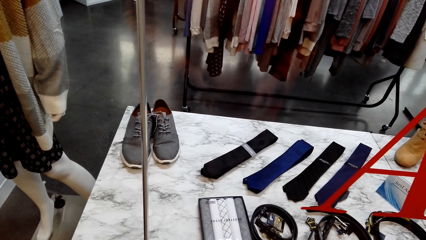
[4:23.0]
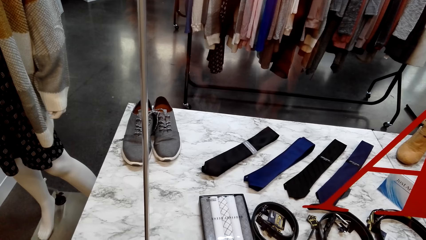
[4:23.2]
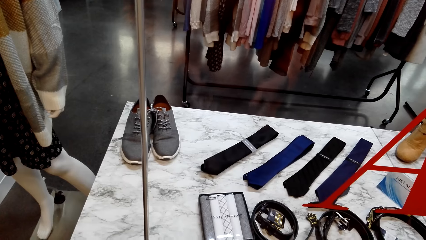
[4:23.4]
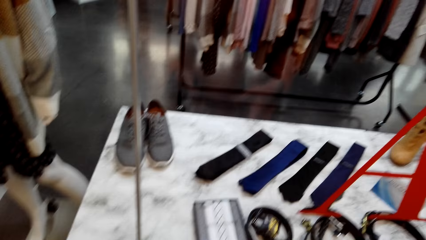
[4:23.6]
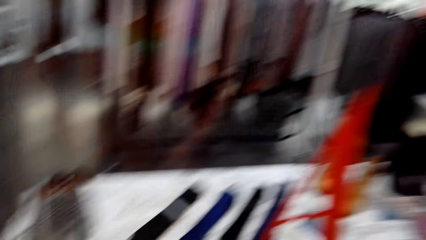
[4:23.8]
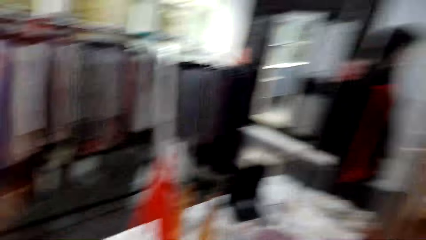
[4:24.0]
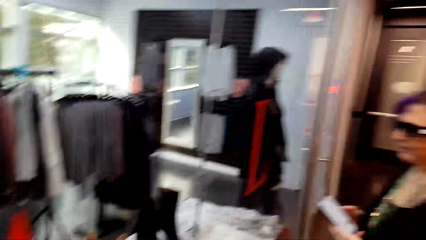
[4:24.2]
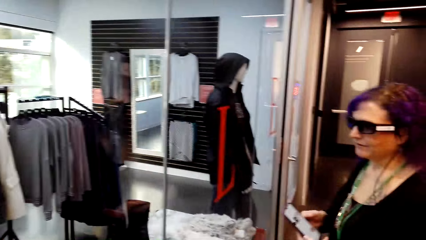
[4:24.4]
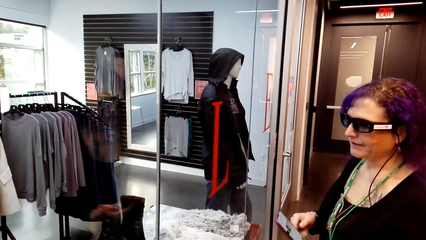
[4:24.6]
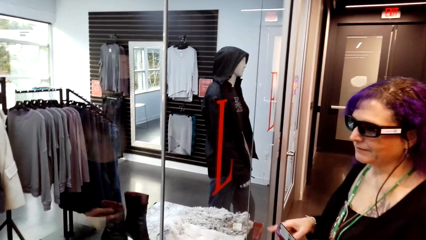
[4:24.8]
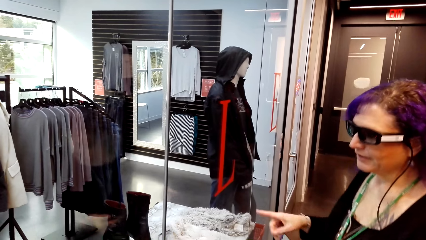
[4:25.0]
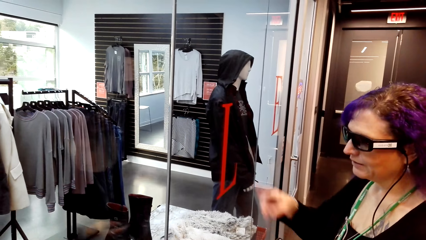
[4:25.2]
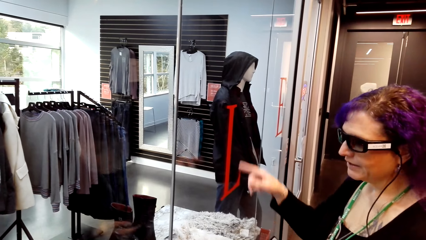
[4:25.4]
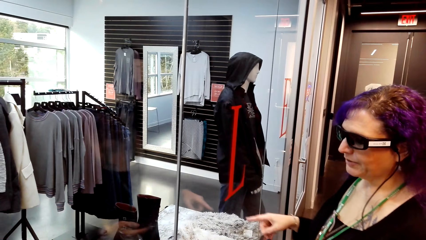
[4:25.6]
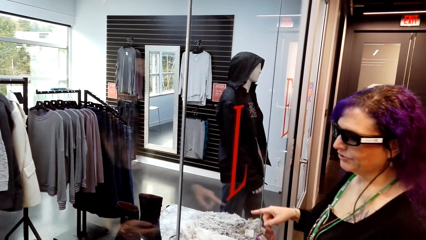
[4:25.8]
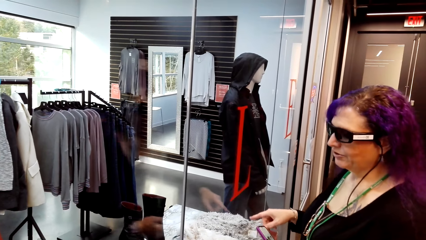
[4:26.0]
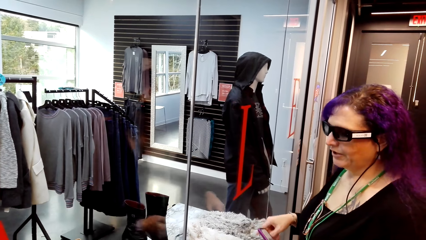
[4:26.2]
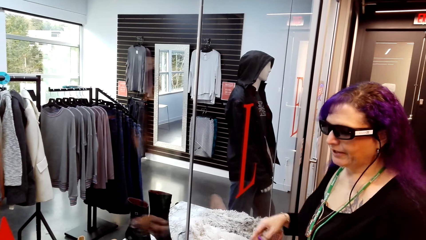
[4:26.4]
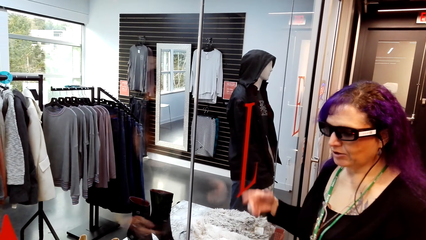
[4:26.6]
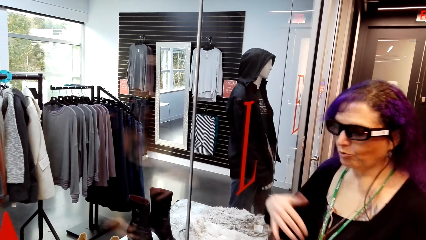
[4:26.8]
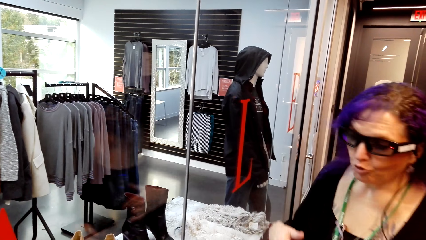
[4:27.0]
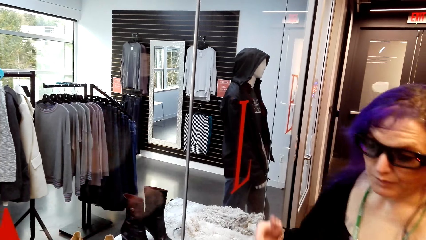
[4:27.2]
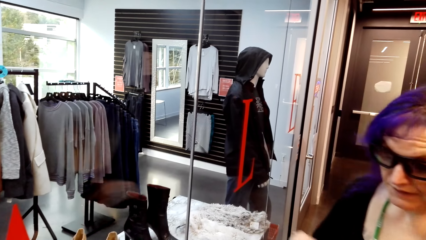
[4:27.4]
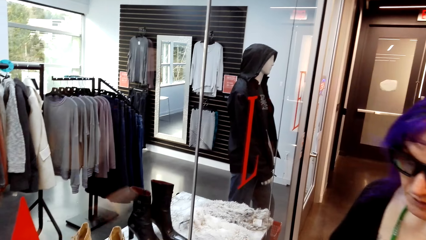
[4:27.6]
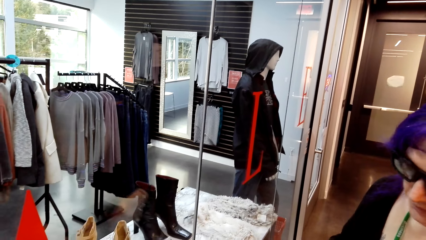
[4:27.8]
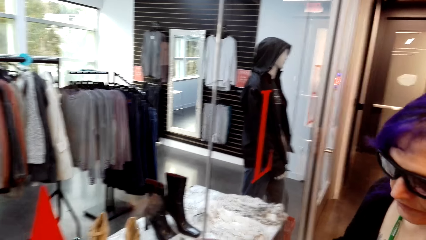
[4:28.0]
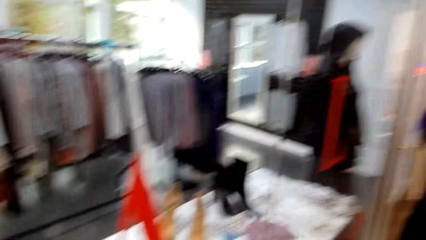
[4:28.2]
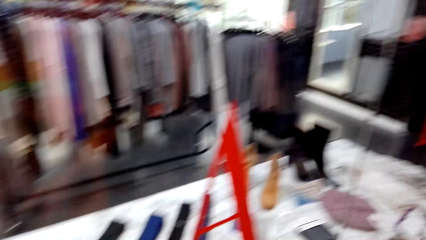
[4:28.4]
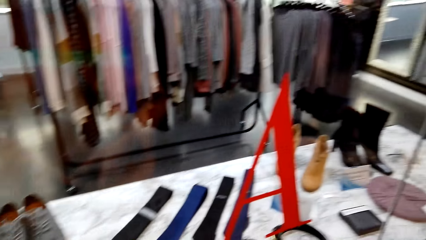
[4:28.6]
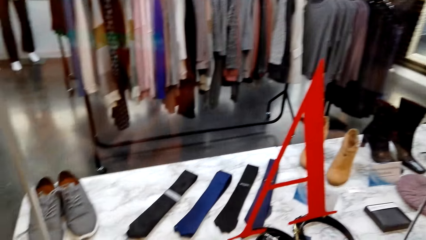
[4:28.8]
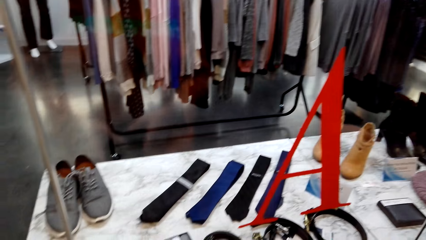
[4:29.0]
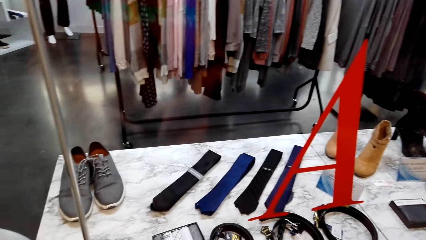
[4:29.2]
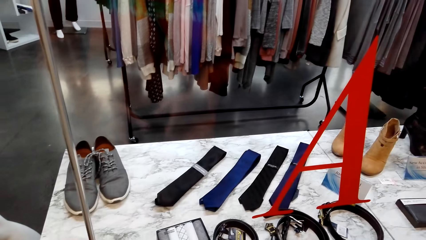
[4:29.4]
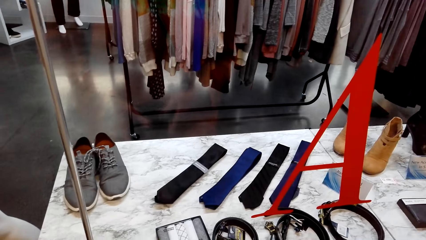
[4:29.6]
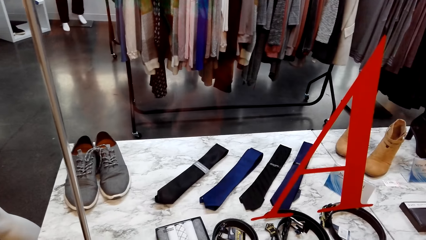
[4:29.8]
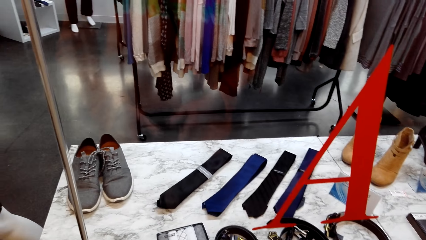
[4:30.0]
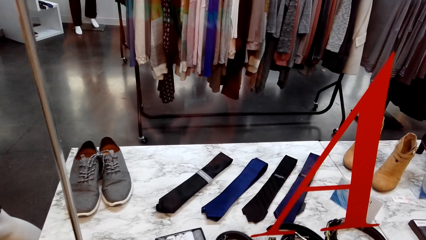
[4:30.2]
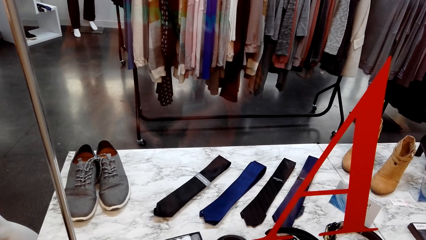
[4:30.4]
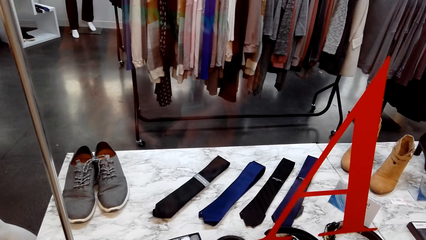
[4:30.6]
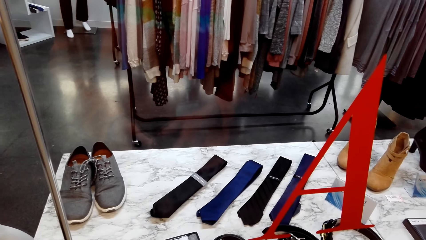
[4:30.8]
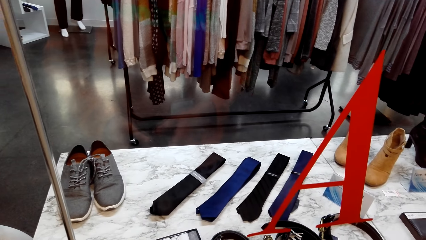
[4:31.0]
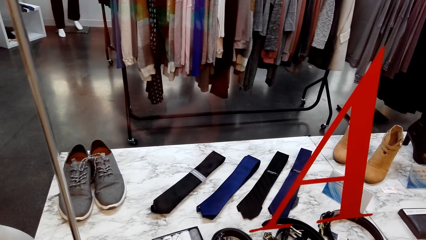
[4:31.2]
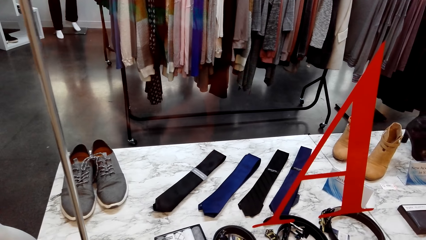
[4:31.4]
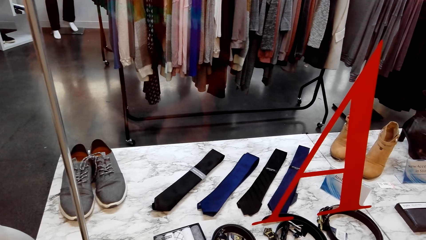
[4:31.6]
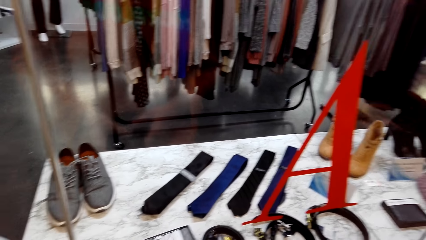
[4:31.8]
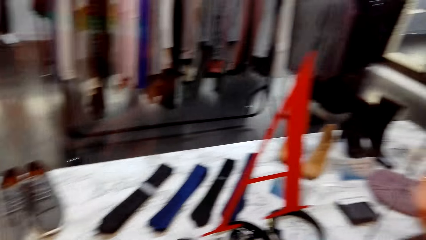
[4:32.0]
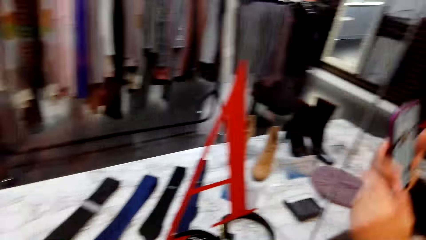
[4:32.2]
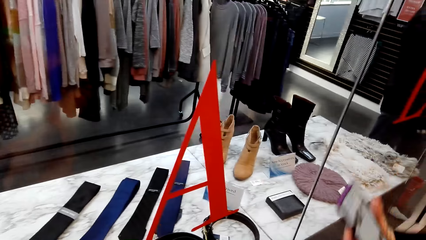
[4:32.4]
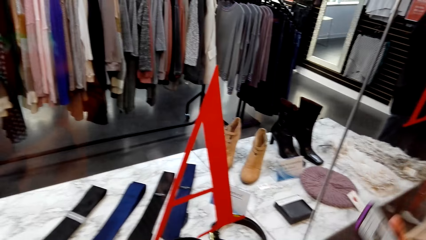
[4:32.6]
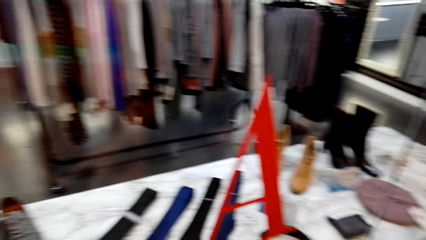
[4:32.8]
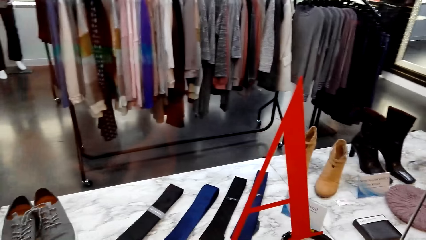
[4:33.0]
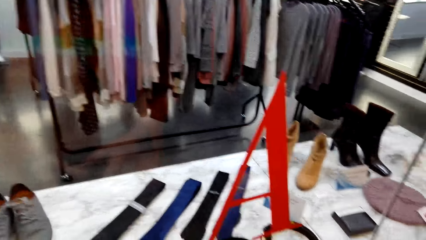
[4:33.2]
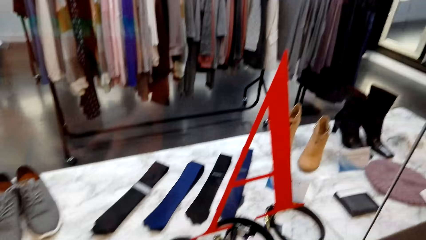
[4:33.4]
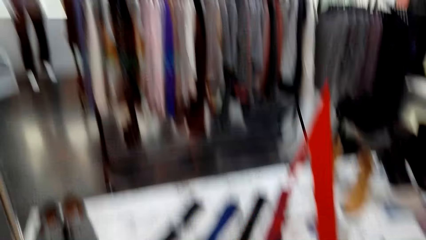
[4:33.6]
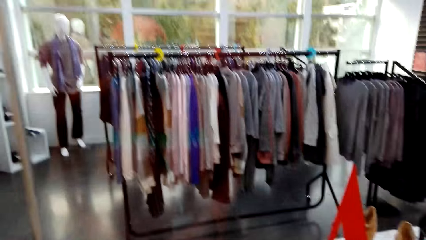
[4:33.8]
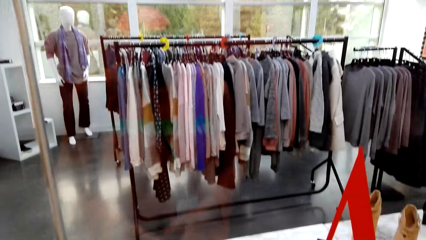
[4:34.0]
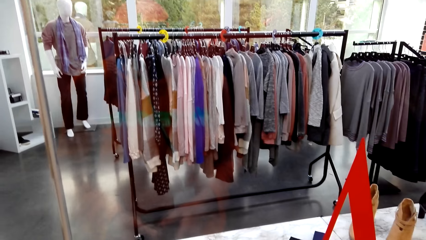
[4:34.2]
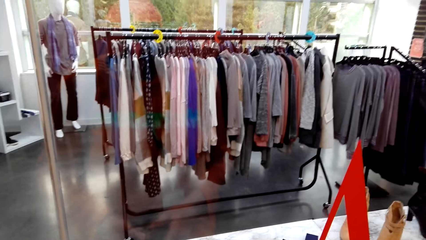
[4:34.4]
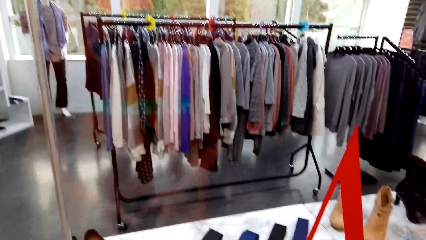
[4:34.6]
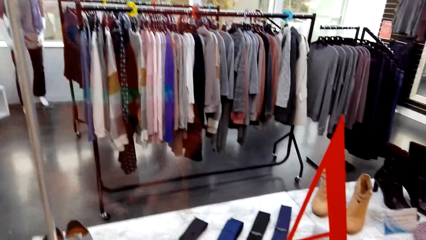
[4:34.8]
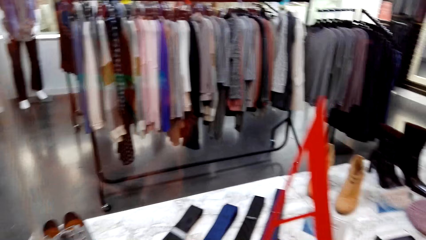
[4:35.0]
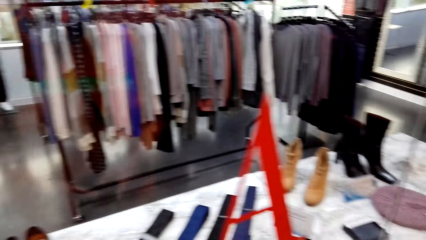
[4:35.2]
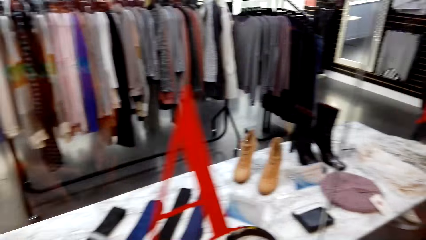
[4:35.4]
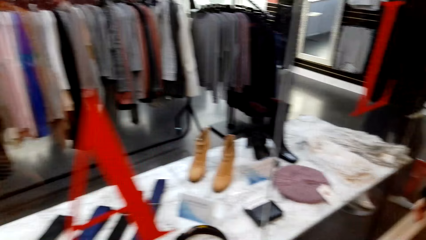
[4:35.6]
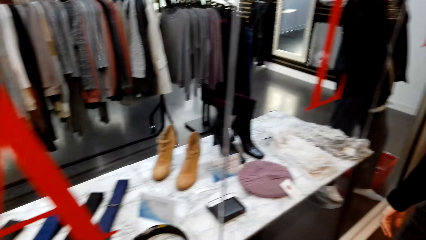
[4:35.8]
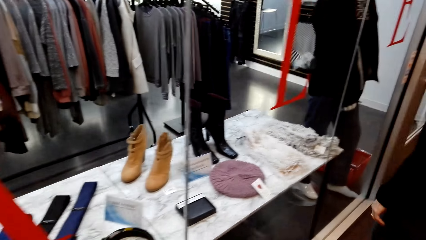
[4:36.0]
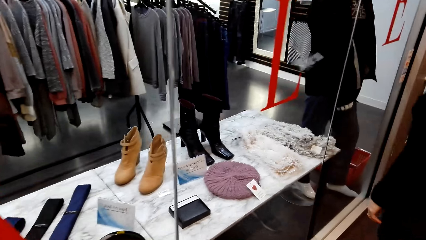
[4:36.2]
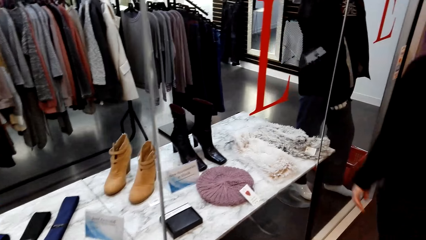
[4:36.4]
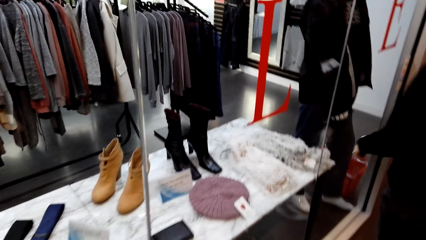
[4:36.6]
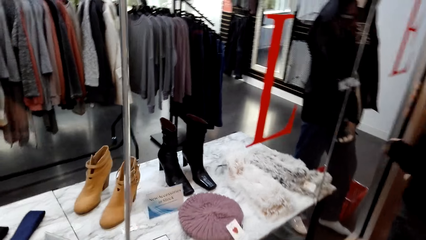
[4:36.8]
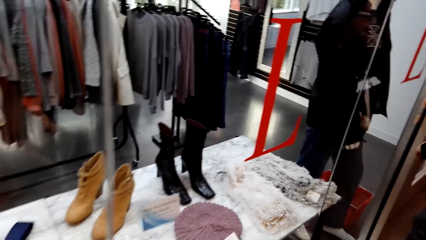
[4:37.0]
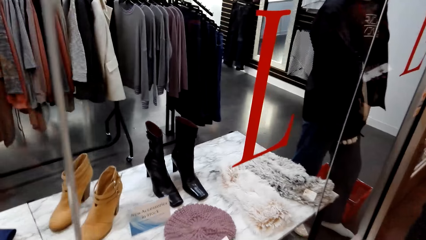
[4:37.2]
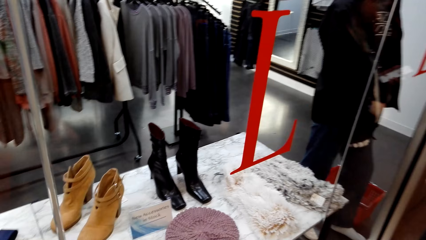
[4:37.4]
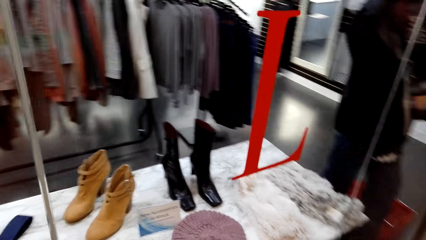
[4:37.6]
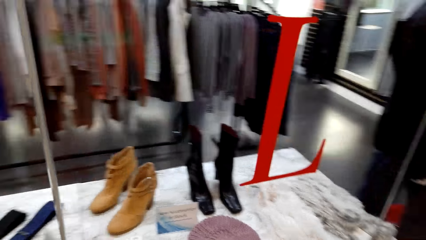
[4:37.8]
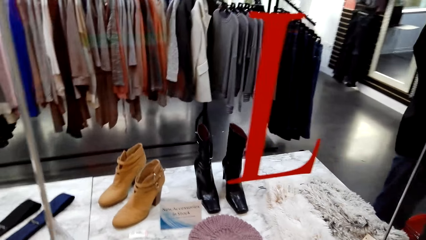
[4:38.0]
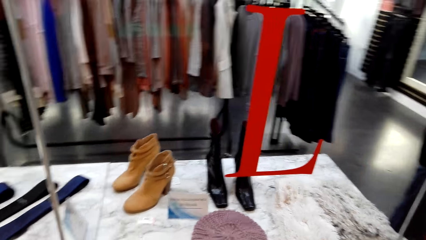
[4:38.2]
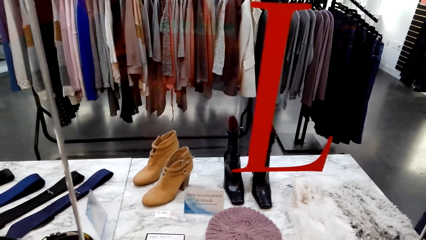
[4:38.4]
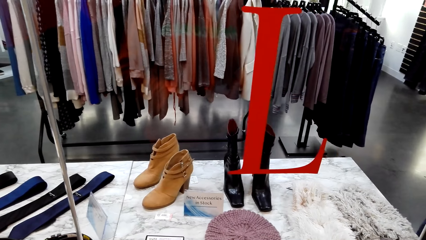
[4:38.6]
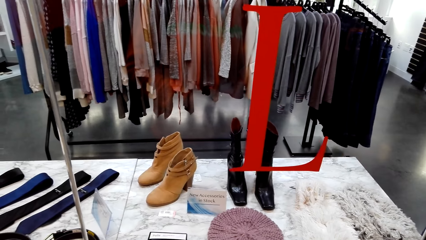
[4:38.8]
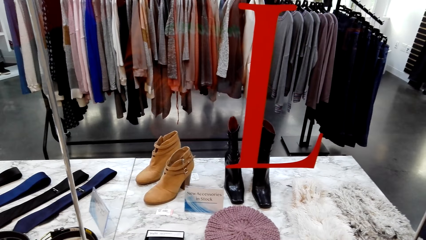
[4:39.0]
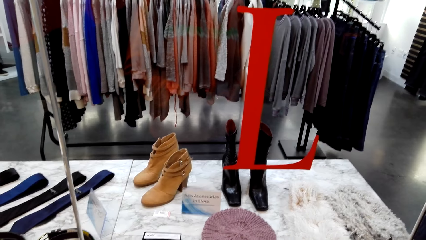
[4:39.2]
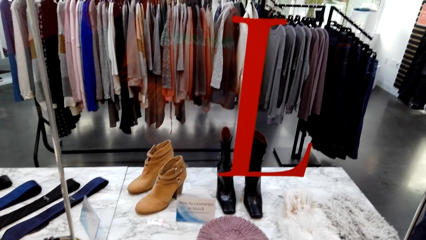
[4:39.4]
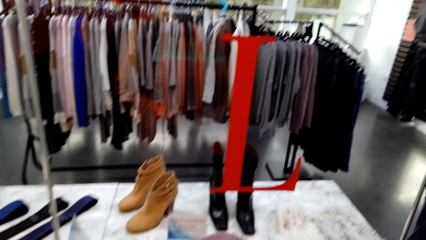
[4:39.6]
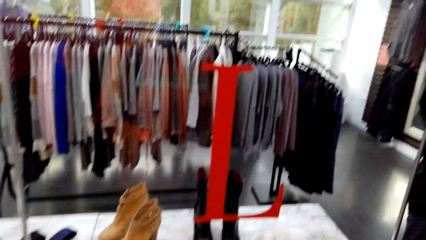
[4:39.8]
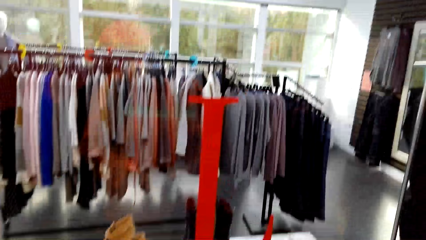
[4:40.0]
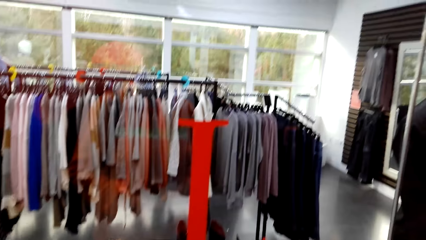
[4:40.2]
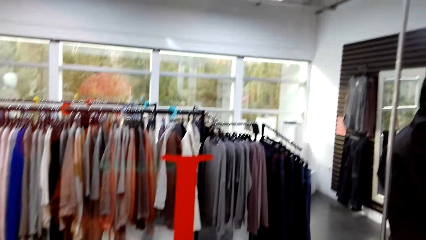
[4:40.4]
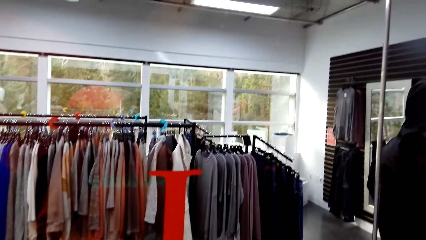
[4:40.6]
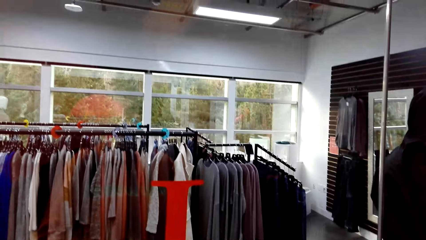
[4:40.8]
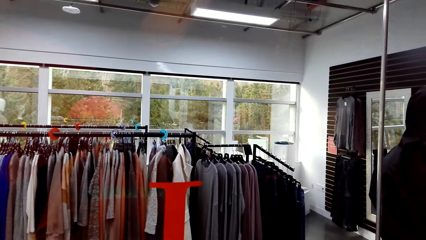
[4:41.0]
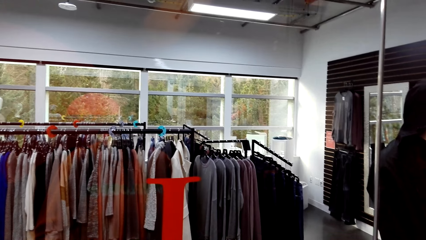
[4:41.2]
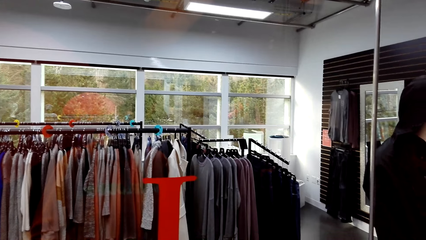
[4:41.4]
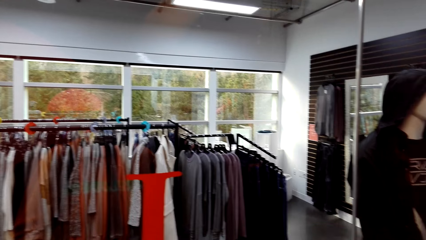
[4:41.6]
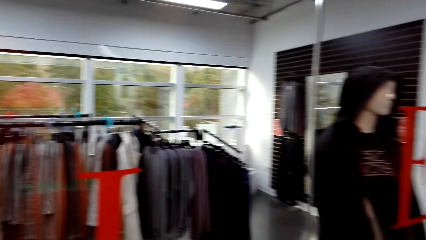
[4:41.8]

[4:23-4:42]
The camera wearer stares at a woman. The woman talks to the camera wearer. The camera wearer stares at the necktie. The woman talks to the camera wearer. The camera wearer looks around the clothing shop.
